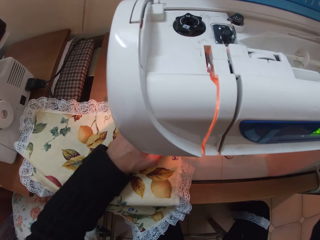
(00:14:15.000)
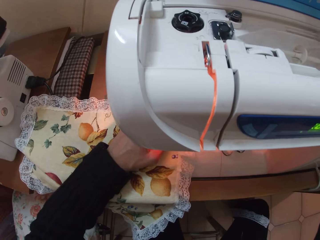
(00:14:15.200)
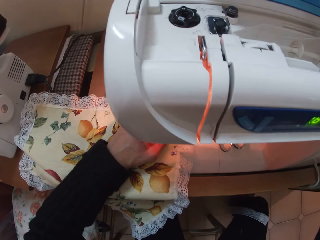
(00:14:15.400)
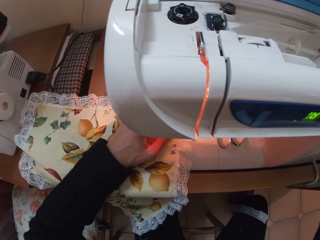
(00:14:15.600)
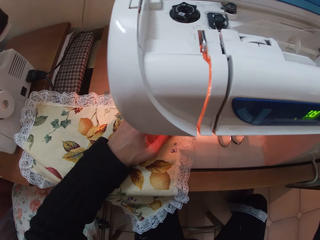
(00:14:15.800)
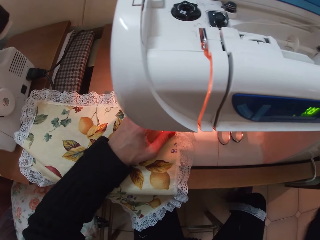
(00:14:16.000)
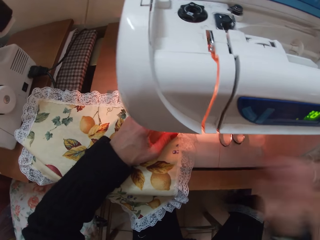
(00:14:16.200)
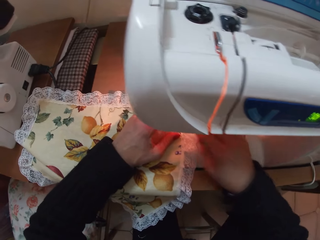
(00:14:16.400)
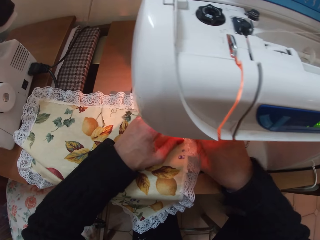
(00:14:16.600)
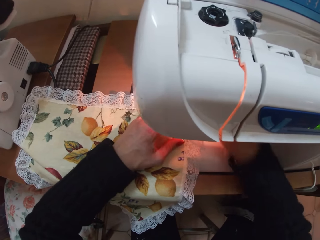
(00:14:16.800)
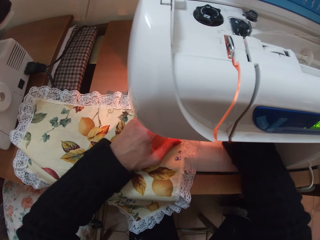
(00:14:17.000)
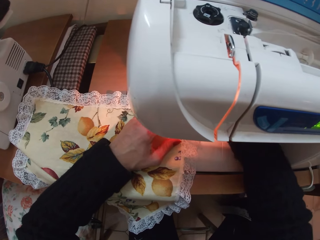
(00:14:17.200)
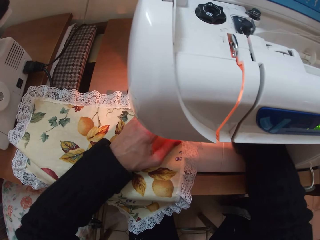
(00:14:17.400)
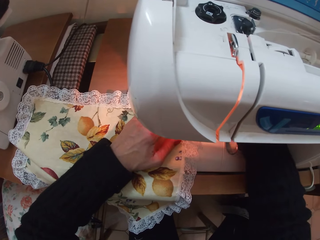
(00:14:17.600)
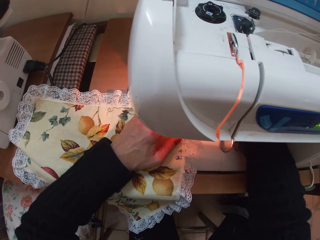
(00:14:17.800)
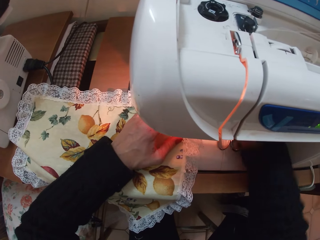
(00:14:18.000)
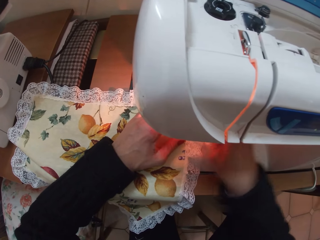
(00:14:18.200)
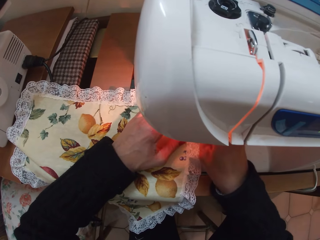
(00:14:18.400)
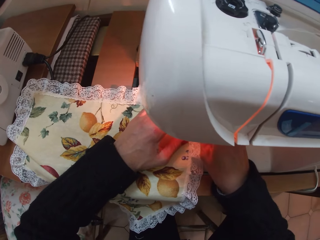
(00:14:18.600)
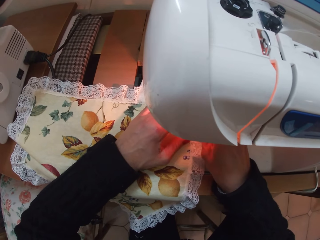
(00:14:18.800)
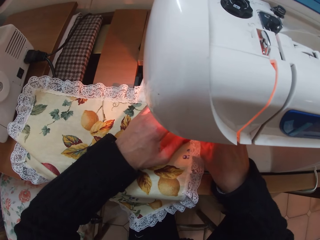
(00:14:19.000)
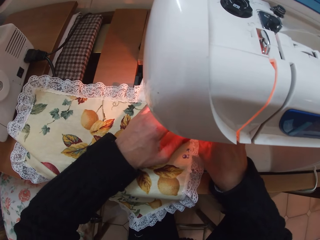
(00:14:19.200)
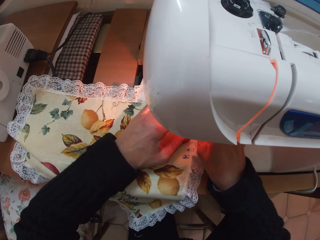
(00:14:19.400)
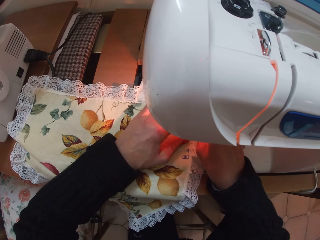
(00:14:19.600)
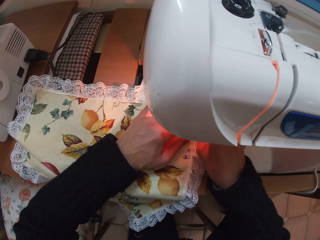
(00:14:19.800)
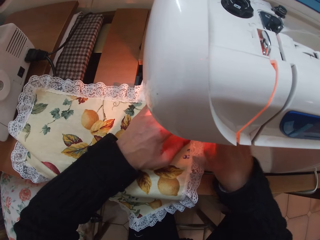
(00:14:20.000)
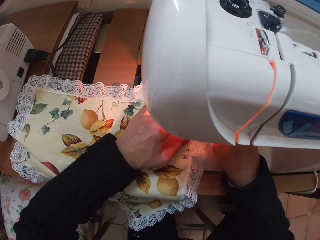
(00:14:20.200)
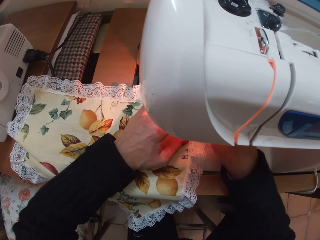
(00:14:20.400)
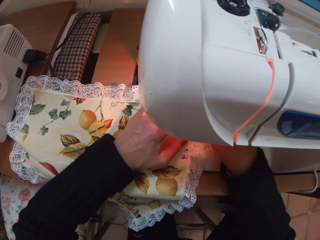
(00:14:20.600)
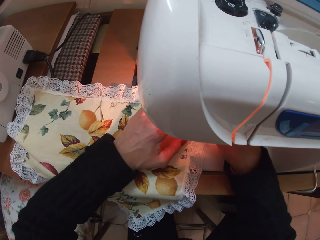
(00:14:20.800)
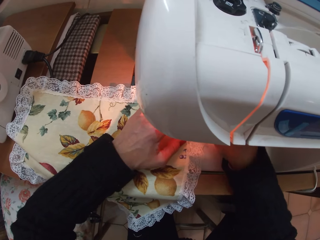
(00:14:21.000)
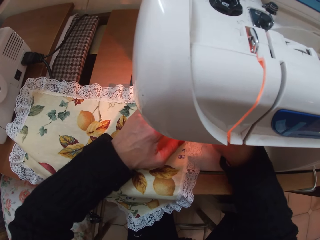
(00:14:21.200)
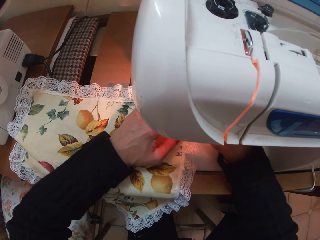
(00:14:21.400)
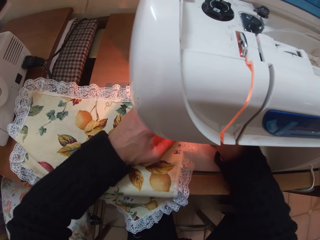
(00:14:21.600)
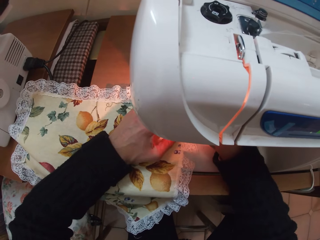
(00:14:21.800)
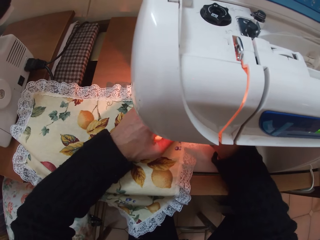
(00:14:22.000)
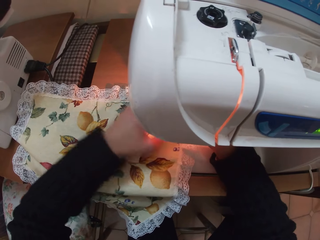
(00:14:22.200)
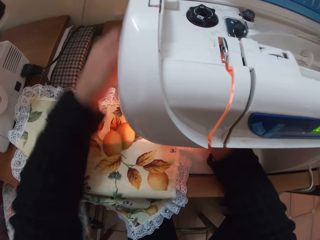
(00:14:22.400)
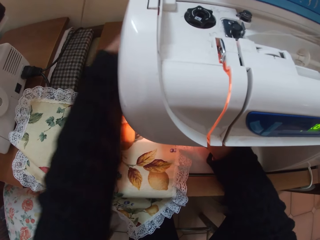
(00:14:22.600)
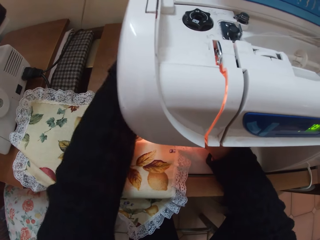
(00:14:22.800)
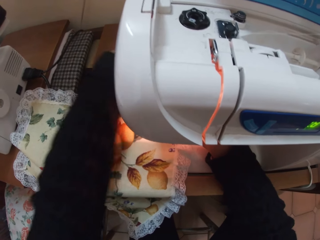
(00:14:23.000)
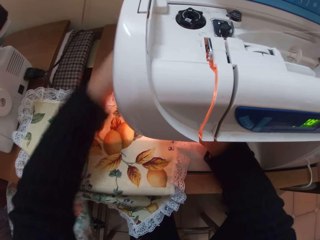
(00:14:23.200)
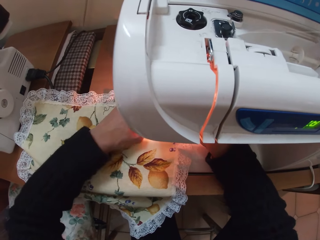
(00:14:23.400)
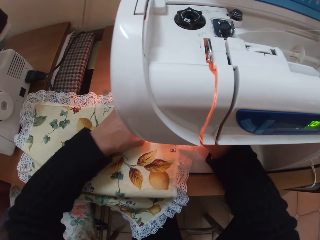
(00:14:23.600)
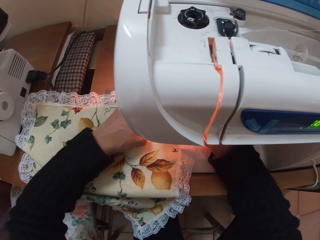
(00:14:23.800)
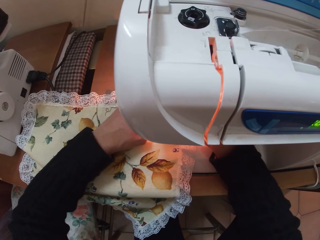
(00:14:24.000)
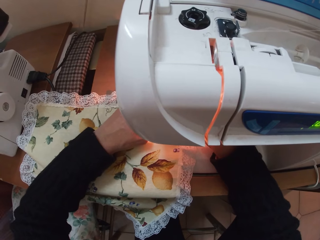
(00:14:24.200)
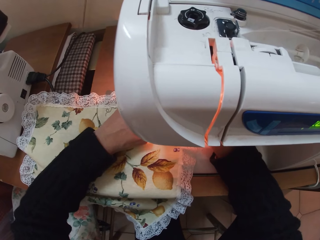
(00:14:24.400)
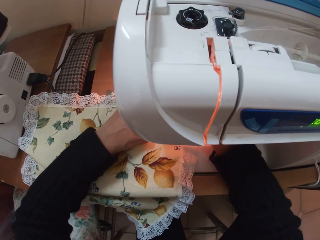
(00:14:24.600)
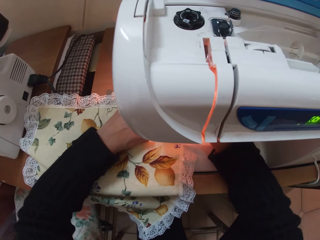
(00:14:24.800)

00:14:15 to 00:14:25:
The camera wearer puts the scissors down. They touch something. They sew the fabric with the sewing machine.

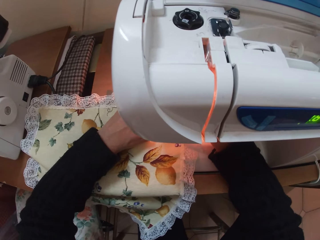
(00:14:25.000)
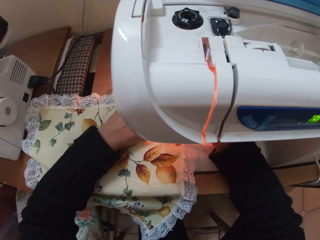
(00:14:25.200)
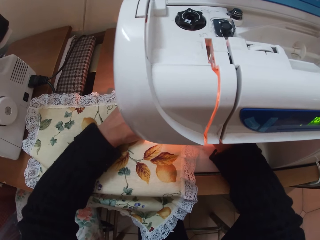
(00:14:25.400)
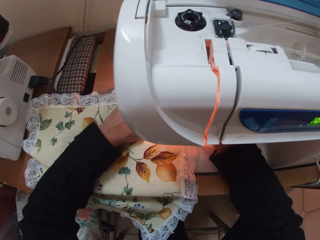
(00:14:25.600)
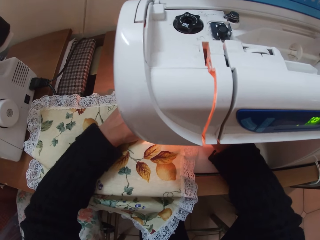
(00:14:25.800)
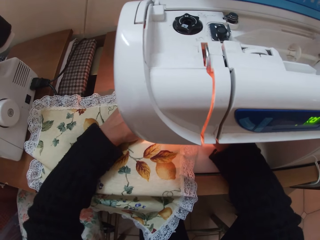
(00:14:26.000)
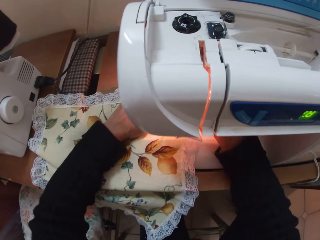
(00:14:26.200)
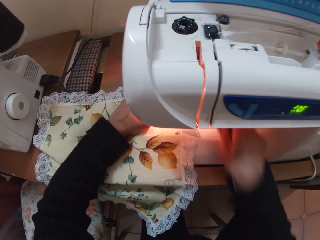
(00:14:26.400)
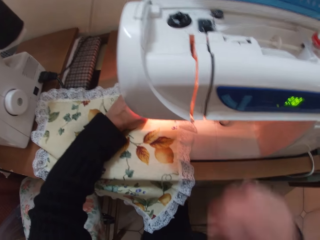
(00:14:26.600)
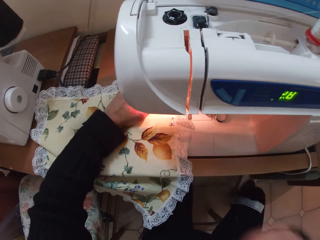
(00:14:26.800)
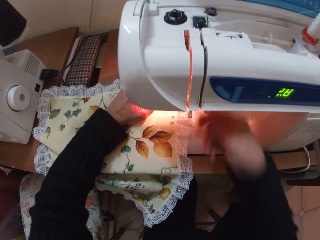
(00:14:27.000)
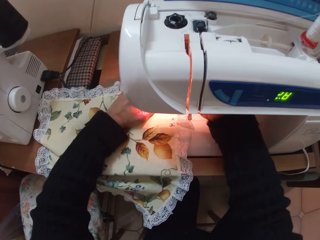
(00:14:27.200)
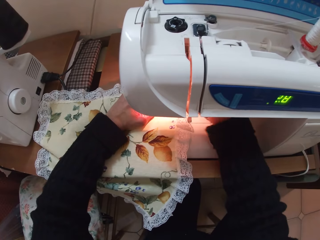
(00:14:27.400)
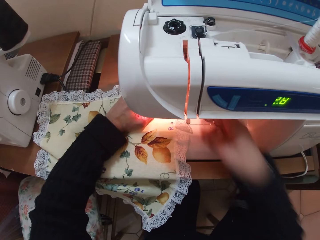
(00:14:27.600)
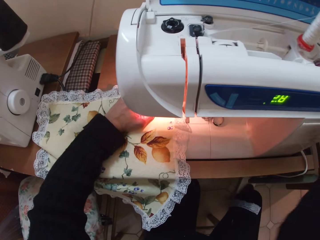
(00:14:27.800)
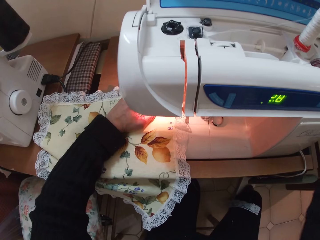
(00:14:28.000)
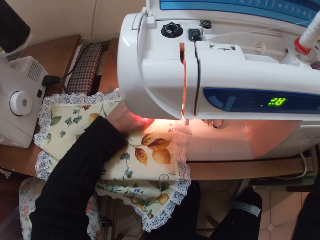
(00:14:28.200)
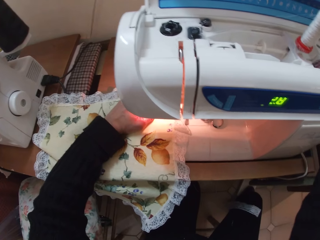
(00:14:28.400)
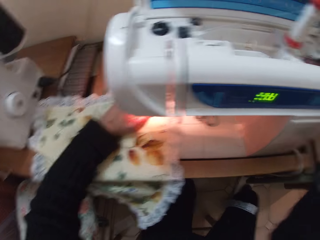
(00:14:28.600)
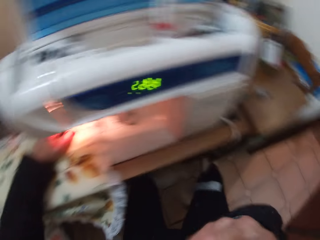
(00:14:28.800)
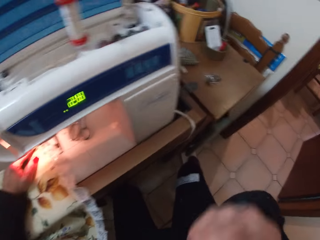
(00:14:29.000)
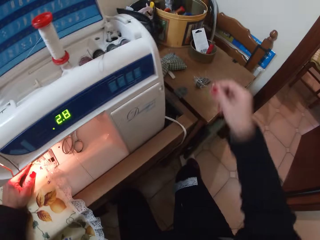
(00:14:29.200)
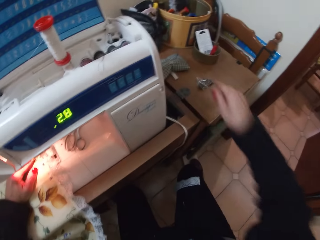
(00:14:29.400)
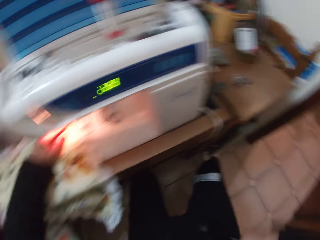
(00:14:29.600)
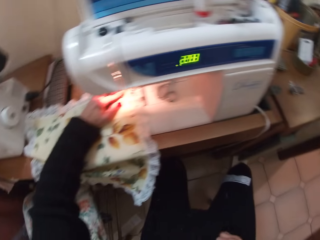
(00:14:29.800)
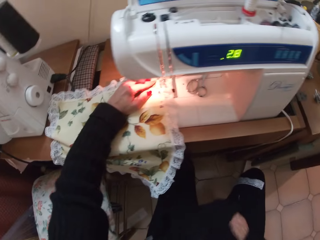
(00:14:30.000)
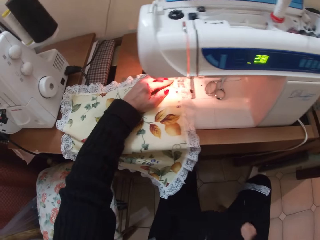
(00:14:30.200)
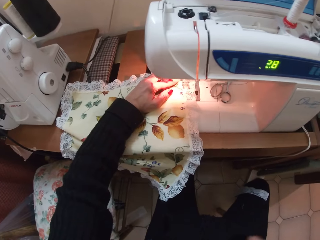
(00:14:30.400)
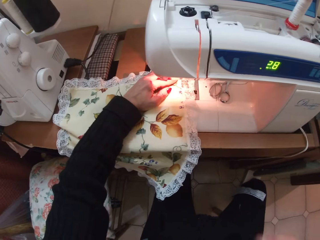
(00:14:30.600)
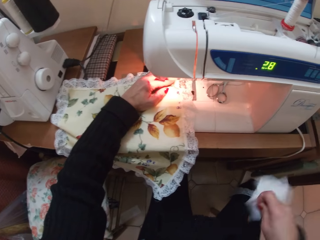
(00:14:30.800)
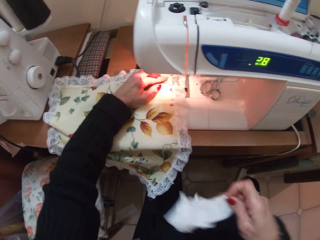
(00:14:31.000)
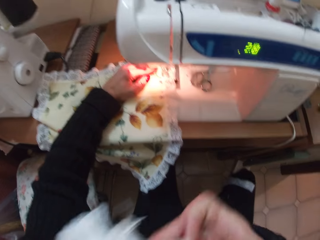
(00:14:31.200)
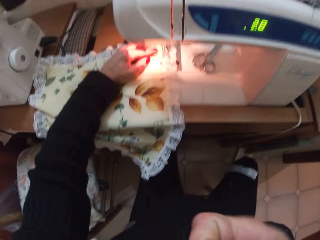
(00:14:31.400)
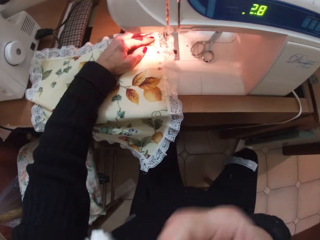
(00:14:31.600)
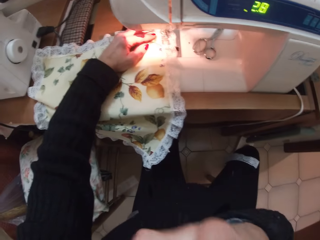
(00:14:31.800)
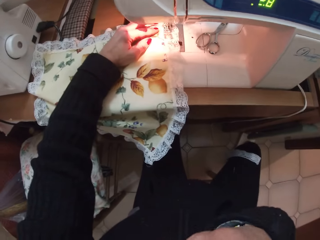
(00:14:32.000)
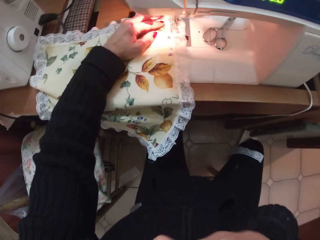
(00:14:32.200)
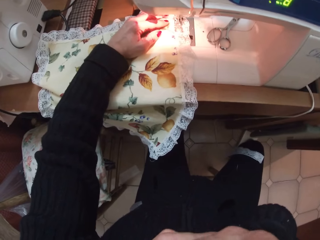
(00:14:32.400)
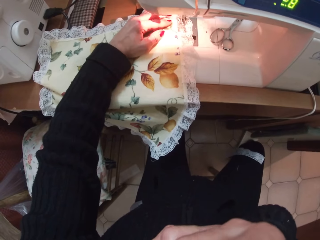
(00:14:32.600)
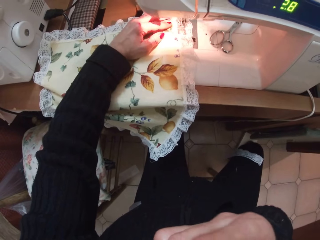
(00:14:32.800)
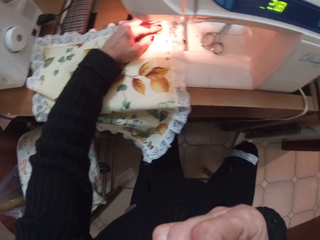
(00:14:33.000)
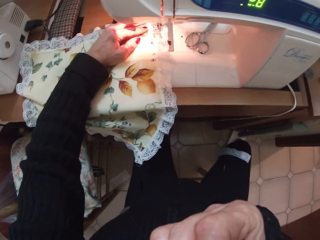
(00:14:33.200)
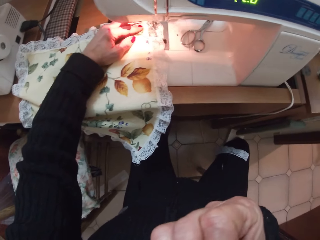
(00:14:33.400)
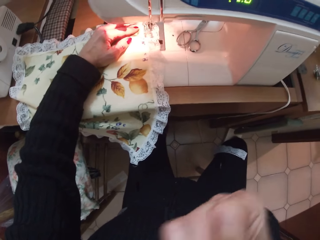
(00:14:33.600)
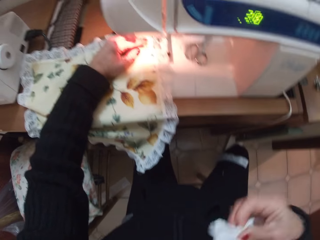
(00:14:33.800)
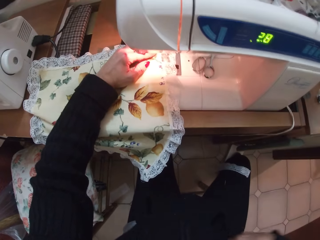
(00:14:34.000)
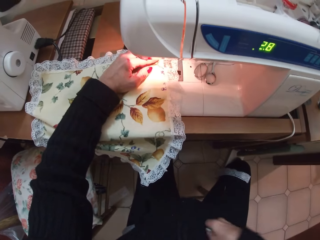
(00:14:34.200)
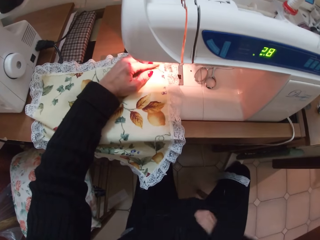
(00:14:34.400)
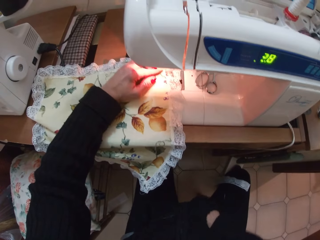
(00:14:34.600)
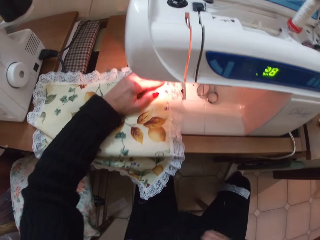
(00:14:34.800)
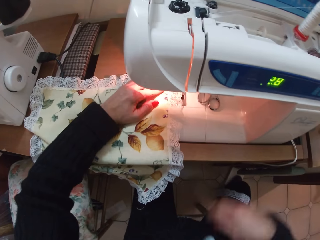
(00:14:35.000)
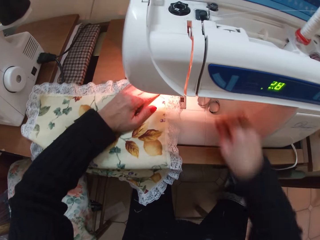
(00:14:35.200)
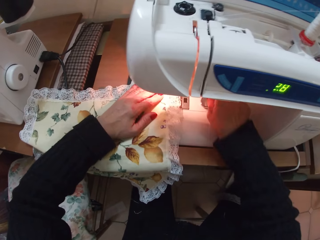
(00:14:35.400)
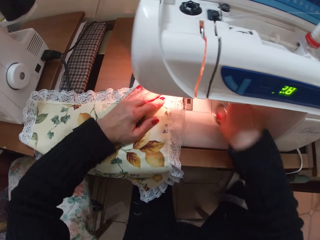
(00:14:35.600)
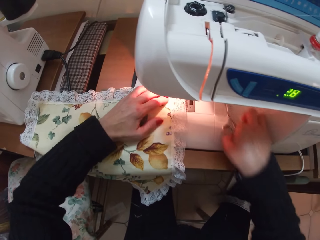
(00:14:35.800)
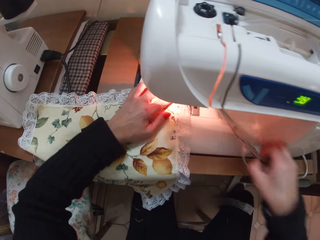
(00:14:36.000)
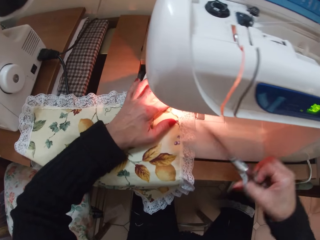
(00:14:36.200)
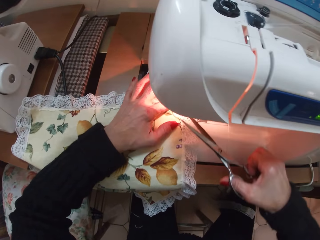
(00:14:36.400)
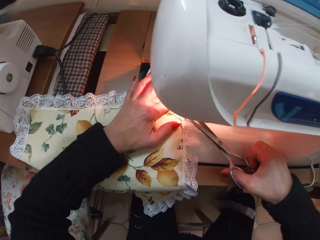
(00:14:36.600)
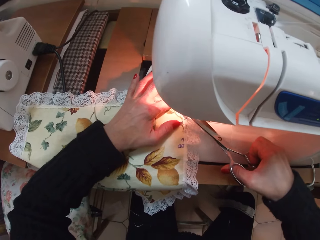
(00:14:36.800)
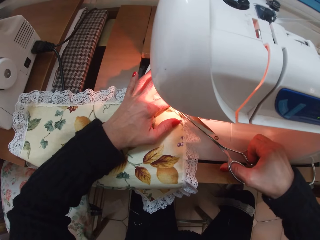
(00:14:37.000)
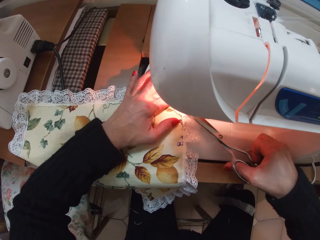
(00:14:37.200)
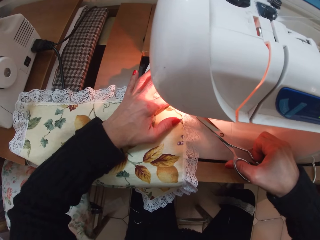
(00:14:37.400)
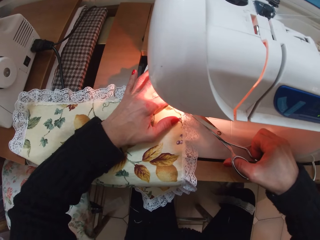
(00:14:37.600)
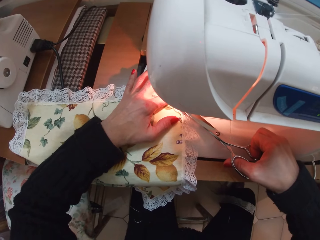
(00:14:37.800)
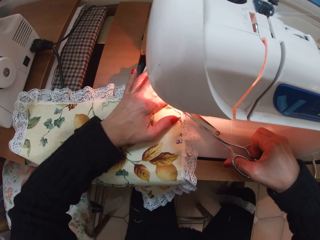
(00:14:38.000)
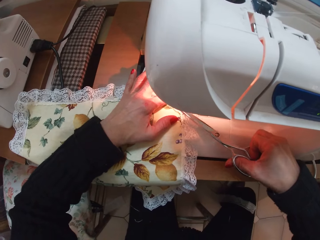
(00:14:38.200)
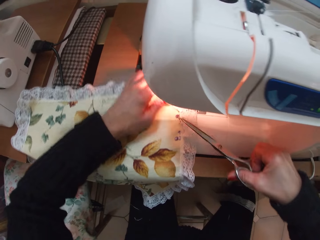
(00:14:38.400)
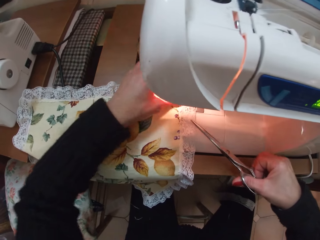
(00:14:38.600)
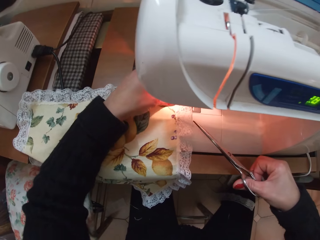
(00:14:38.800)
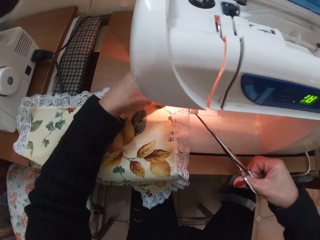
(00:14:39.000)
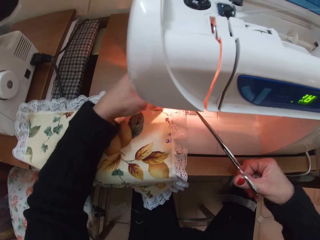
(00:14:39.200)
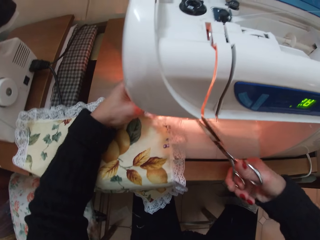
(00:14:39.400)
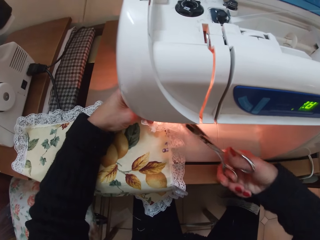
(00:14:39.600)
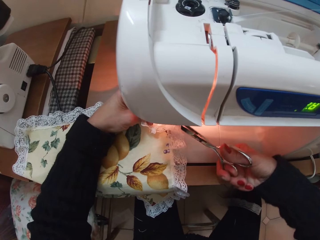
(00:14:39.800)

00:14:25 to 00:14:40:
The camera wearer touches something. She drops a pin on a table beside the sewing machine with her right hand. She picks up a piece of tissue from her lap with her right hand. She flings out the piece of tissue. She wipes something with a handkerchief. She raises the piece of tissue up. She drops the piece of tissue back on her lap. She picks up the scissors from the sewing machine. She cuts off the thread from the fabric with the scissors.
